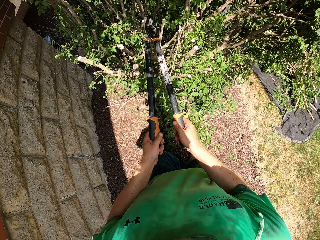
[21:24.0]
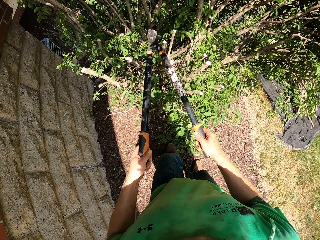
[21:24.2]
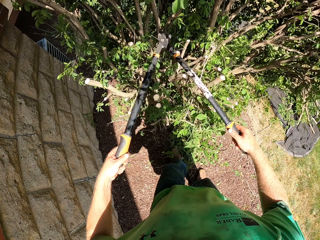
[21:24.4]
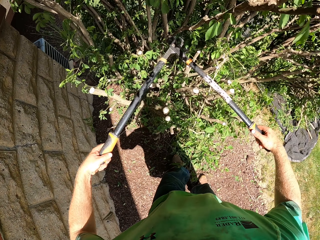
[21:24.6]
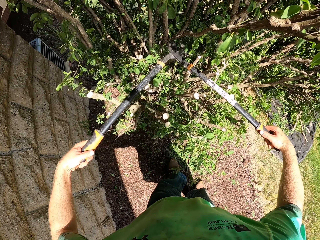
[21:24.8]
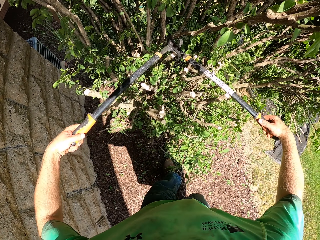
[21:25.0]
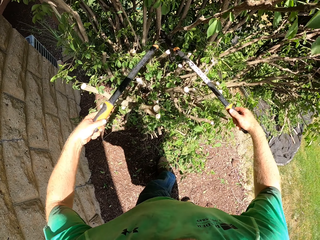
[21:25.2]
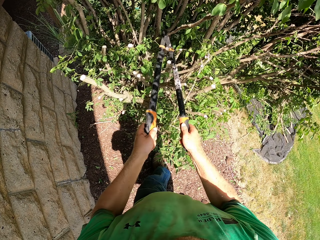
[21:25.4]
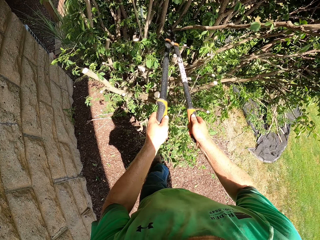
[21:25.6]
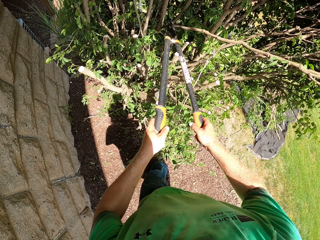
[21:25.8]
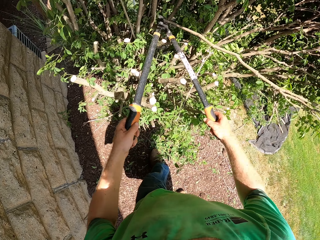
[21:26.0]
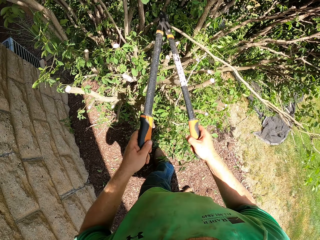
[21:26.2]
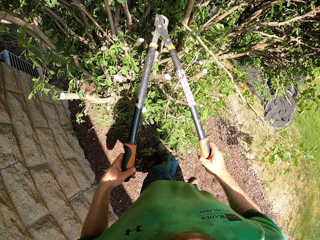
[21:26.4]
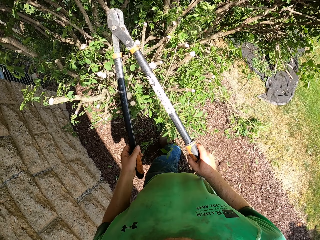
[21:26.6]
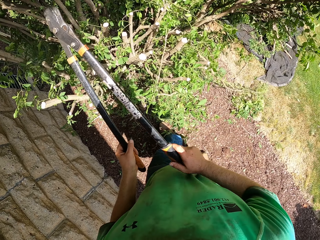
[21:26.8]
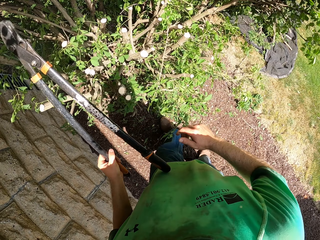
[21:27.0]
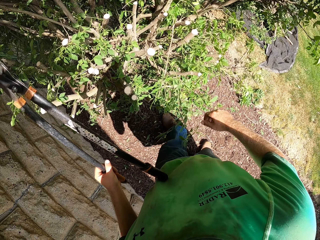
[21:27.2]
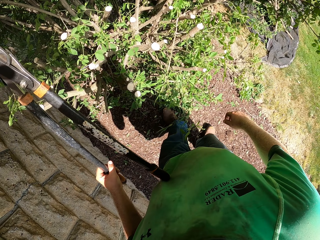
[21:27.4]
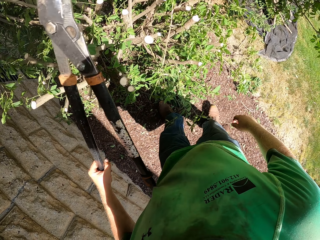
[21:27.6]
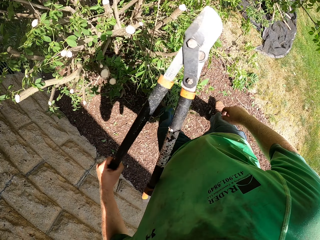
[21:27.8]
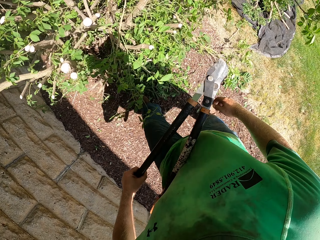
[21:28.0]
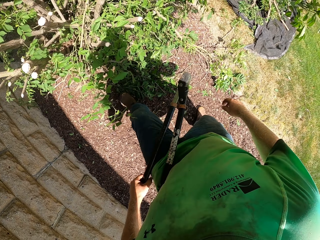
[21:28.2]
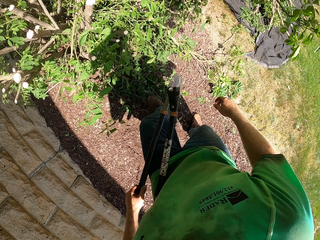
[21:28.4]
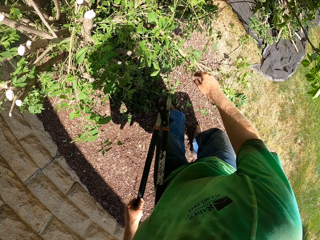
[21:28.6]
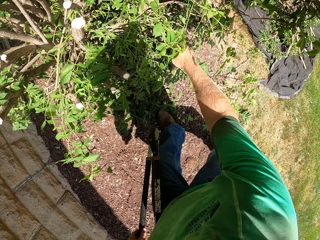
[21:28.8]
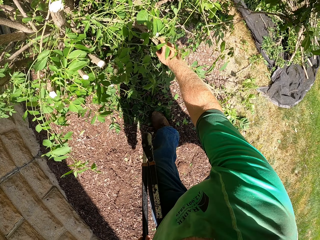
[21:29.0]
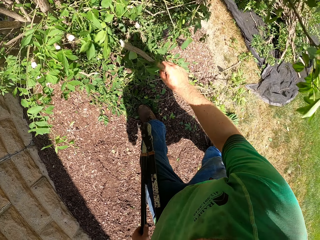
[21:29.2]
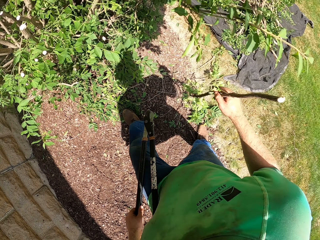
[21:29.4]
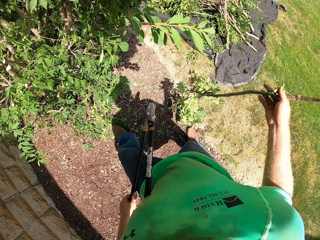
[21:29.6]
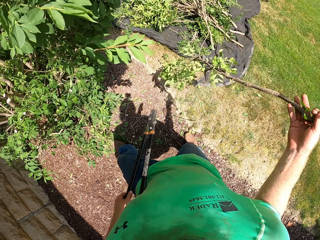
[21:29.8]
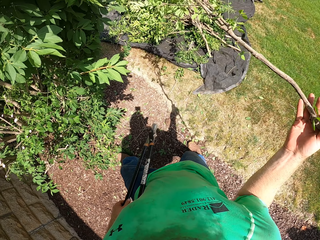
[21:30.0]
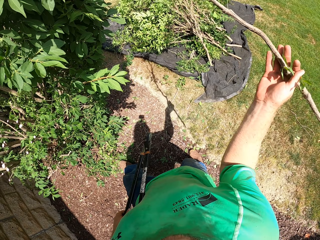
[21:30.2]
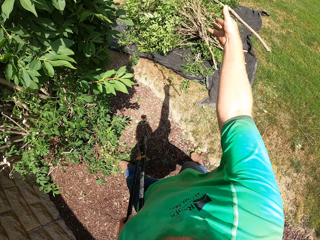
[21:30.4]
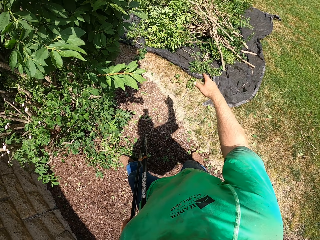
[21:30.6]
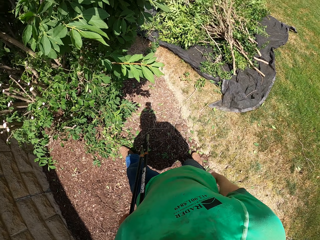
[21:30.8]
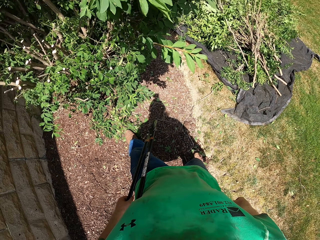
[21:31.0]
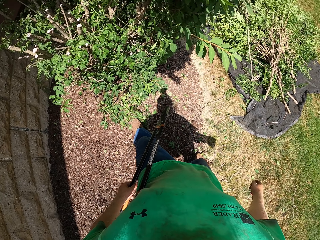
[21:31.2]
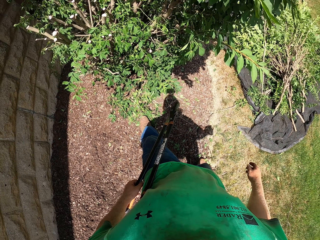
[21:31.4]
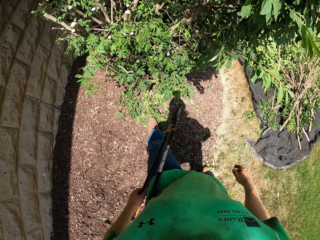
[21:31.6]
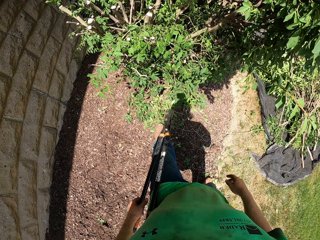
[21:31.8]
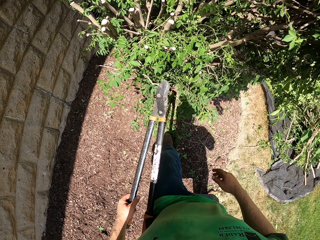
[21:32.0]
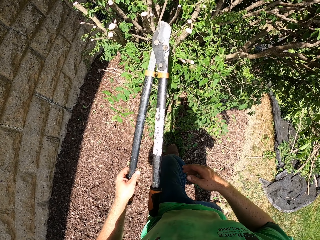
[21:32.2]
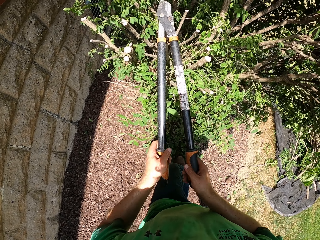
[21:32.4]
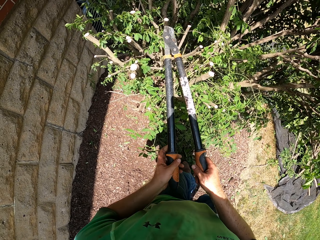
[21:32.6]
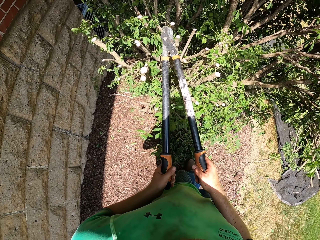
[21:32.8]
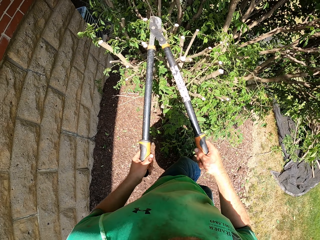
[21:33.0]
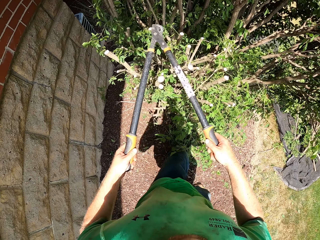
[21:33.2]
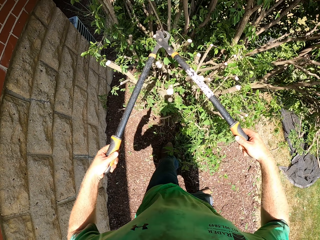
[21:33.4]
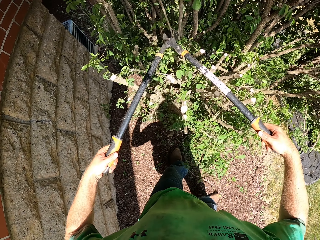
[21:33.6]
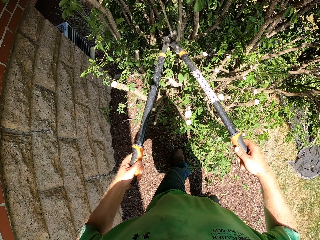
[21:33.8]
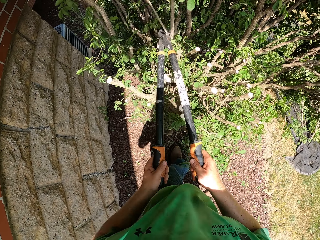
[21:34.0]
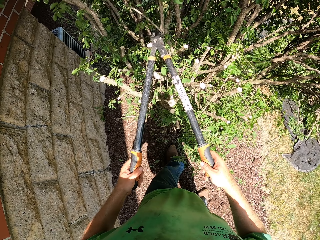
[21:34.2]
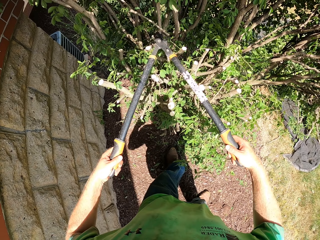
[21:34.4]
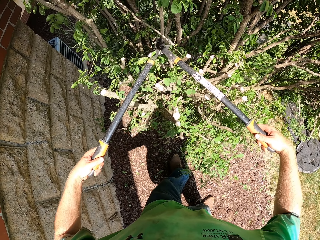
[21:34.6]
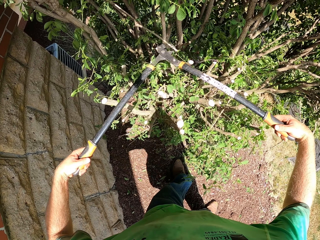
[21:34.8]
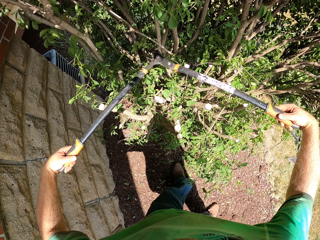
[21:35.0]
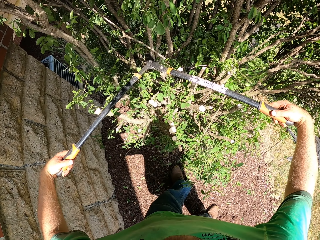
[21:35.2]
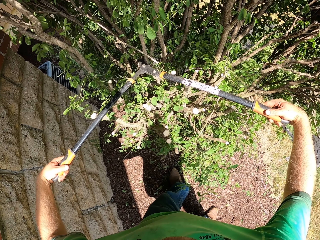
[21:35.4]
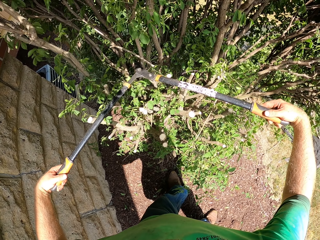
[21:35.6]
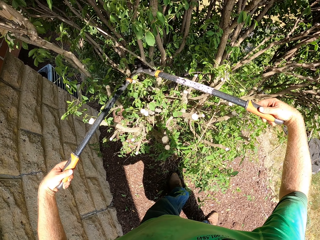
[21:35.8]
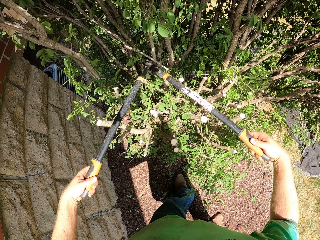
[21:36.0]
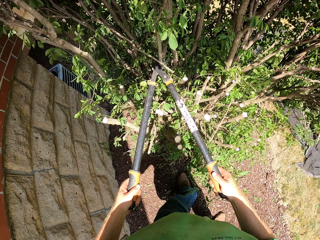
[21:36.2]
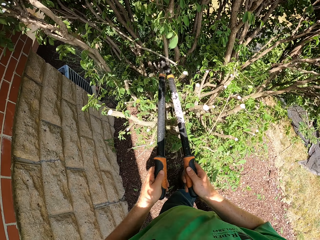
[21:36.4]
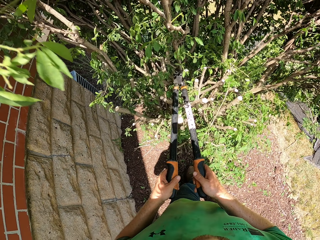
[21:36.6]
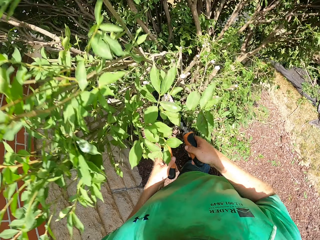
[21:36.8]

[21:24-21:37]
The camera wearer trims the tree with the lopper in both hands. He picks the branch of the tree from the ground with his right hand. He throws the branch of the tree on the tarpaulin on the ground with his right hand. He trims the tree with the lopper in both hands.

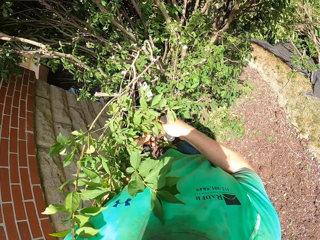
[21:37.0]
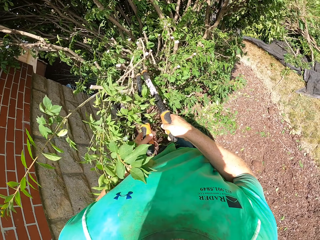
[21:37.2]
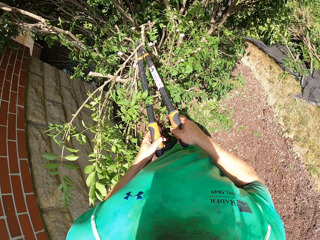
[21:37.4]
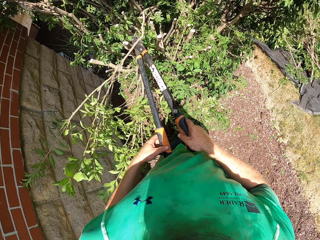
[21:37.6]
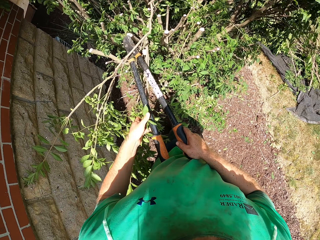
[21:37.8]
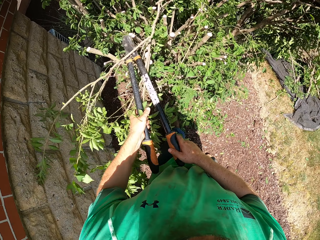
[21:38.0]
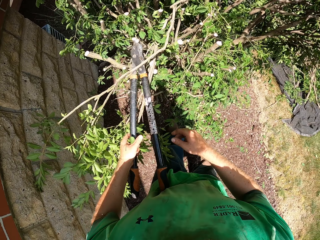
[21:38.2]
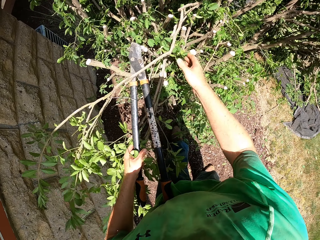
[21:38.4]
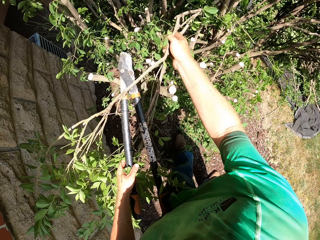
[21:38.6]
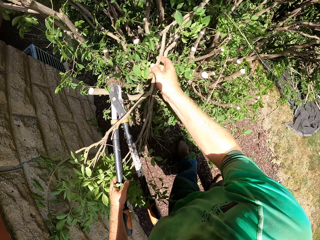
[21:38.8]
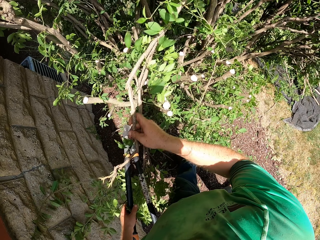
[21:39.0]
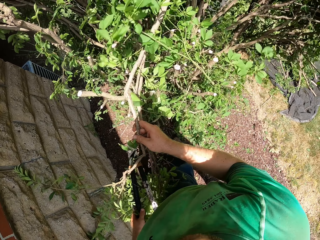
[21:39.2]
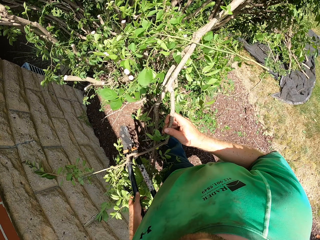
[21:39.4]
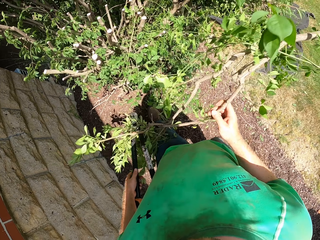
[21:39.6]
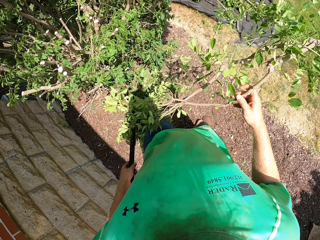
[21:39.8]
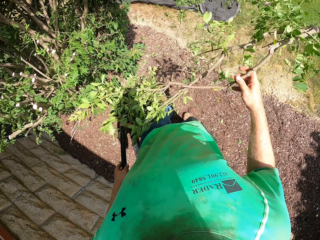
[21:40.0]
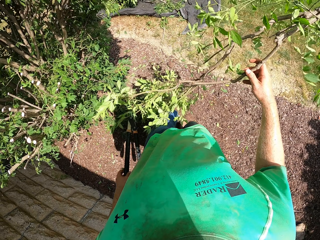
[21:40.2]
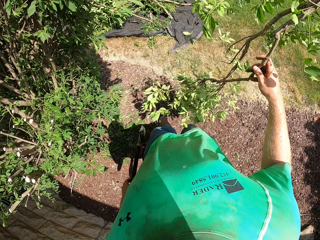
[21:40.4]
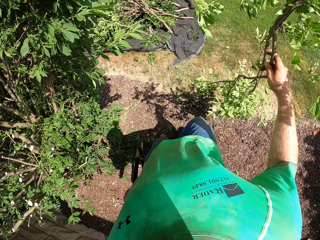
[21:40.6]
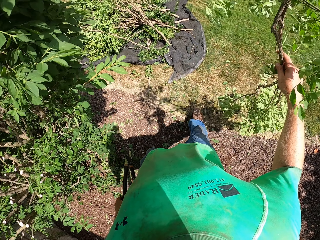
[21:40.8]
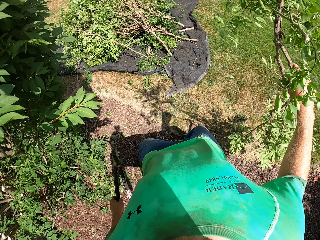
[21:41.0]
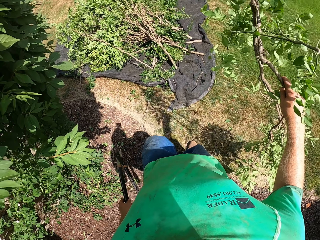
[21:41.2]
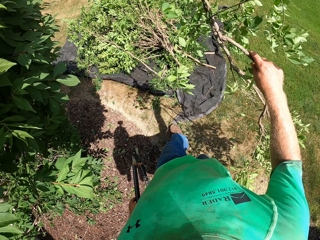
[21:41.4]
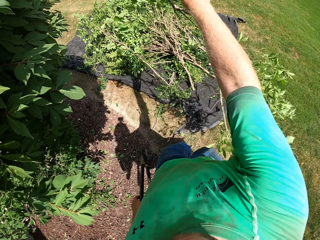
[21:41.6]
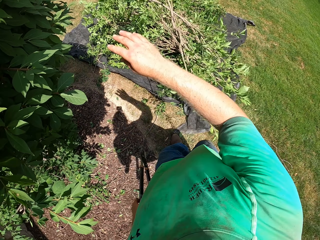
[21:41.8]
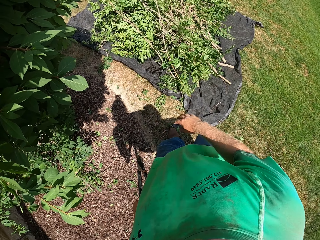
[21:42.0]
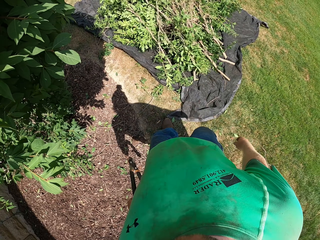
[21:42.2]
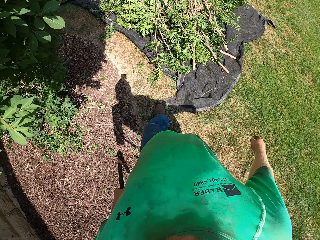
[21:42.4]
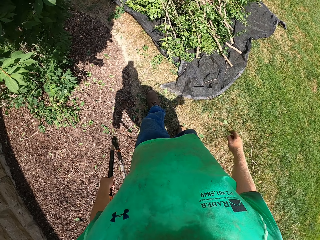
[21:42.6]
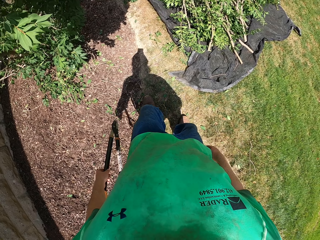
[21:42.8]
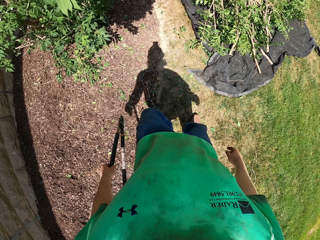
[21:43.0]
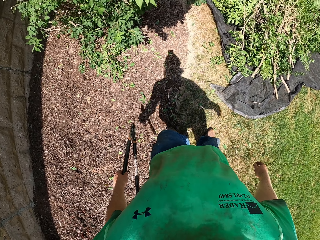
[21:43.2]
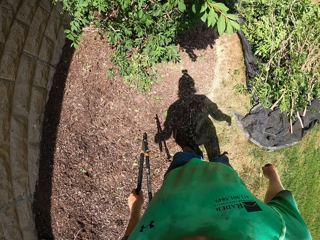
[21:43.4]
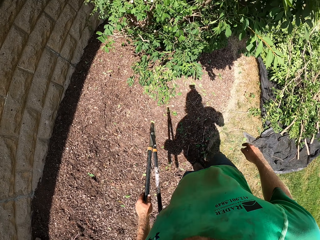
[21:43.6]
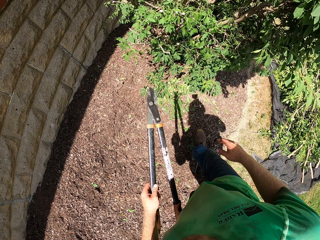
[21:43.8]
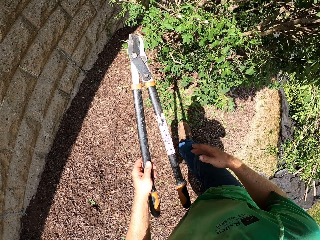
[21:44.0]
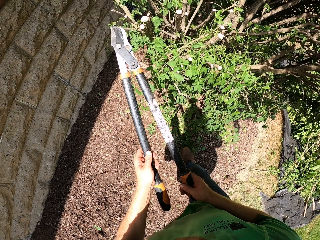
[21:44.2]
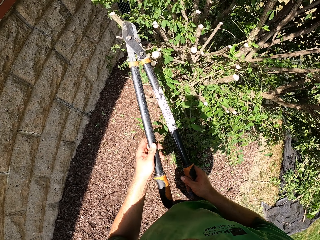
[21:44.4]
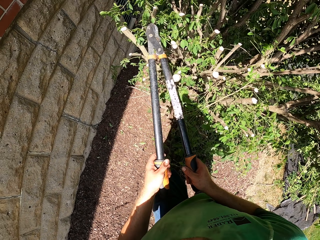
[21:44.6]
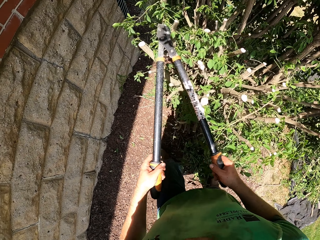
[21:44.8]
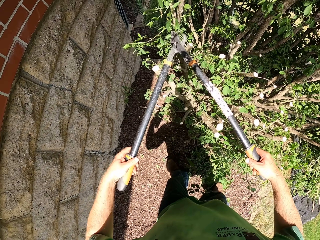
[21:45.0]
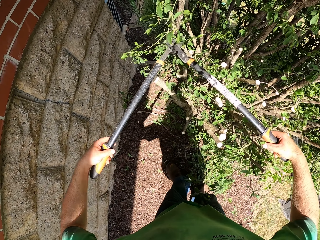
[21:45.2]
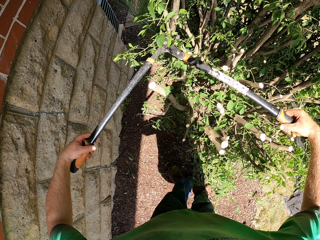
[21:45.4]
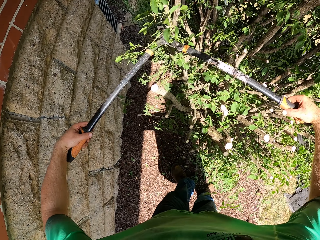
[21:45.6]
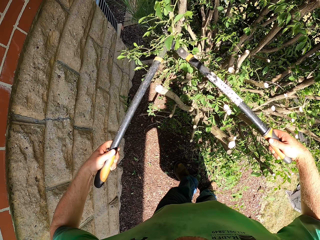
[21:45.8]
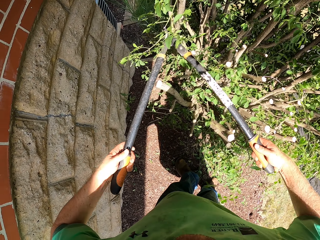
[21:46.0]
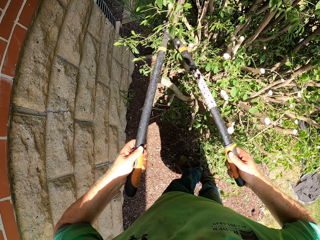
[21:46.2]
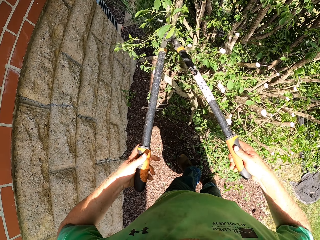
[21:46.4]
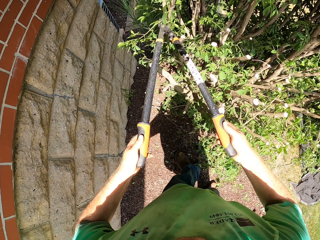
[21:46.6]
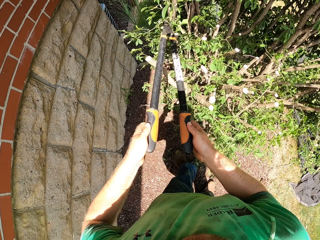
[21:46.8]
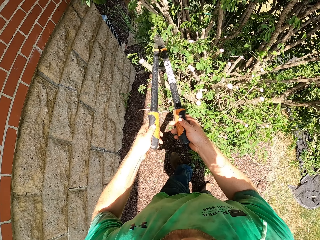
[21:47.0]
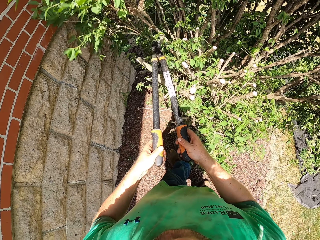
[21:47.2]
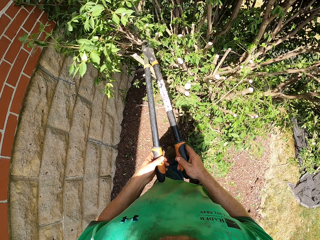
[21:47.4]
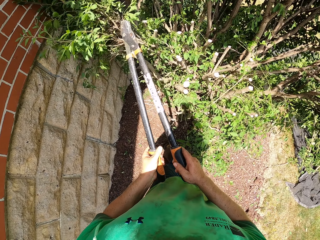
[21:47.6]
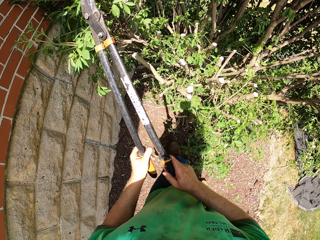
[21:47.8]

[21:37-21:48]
The camera wearer picks the branch of the tree from the tree with his right hand. He throws the branch of the tree on the tarpaulin on the ground with his right hand. He trims the tree with the lopper in both hands.
